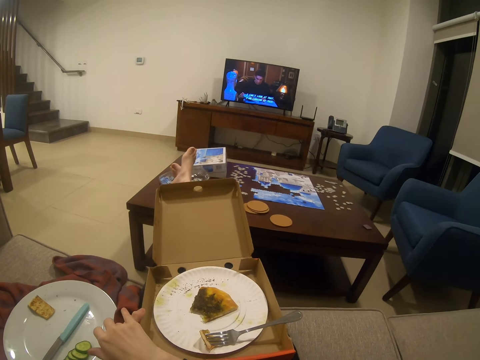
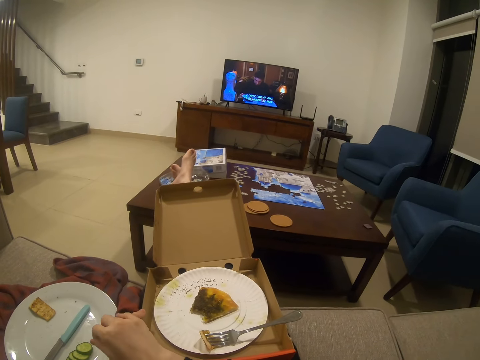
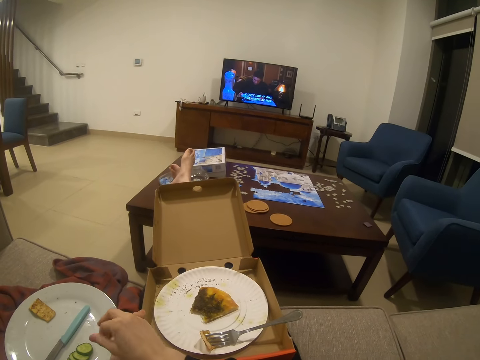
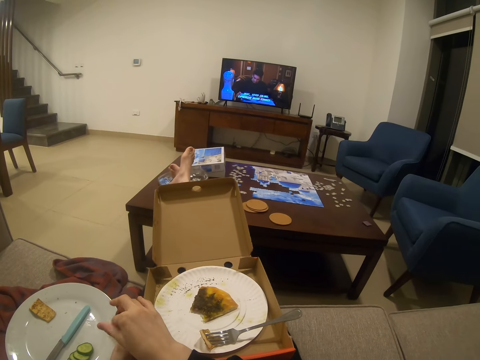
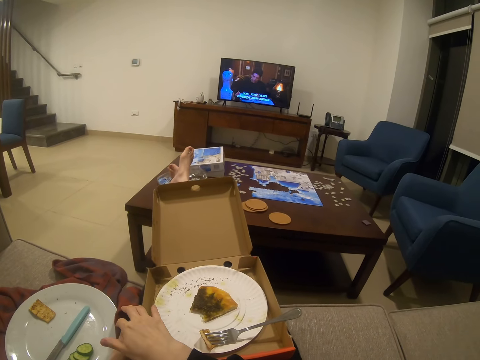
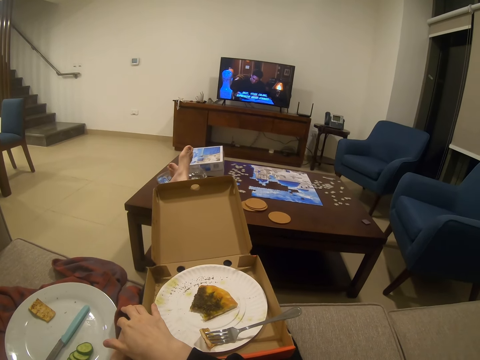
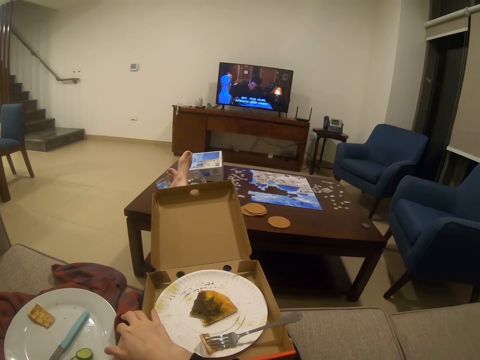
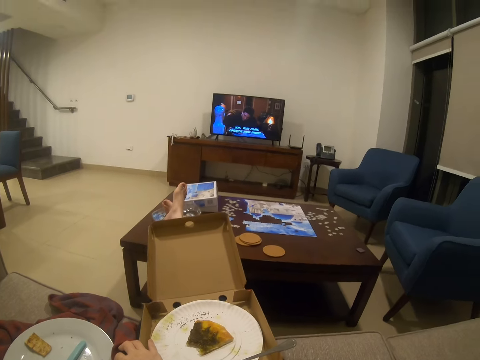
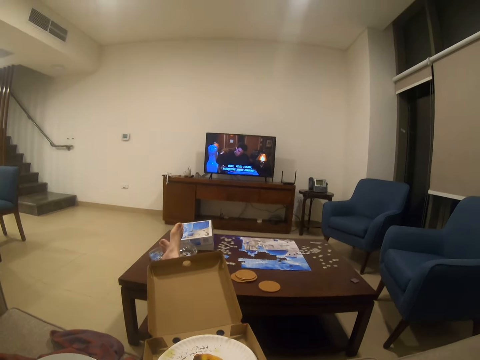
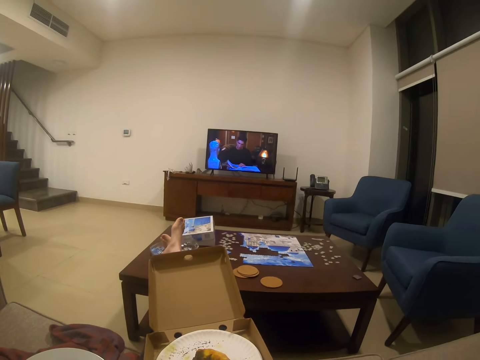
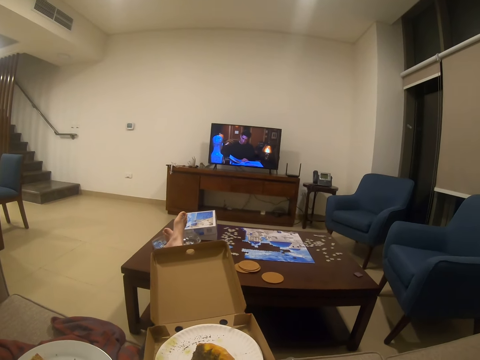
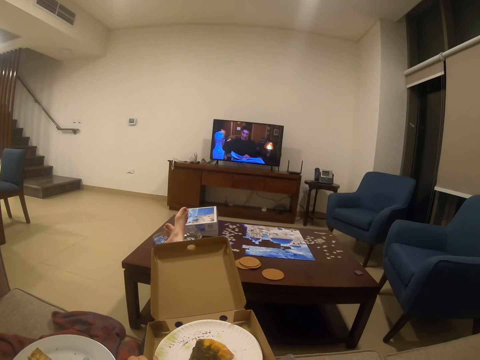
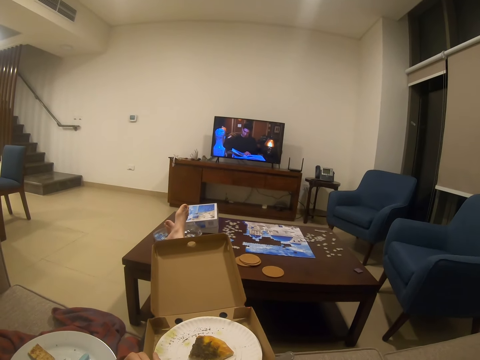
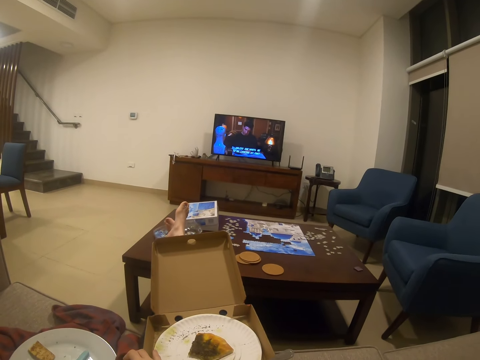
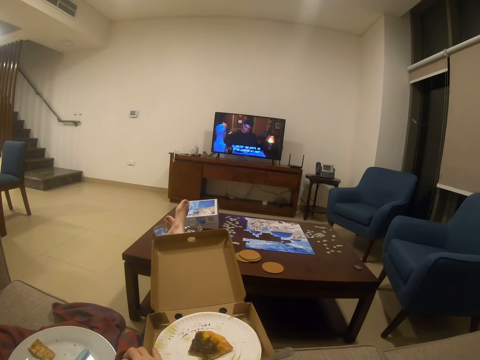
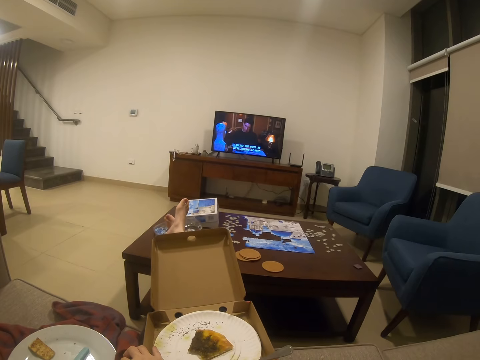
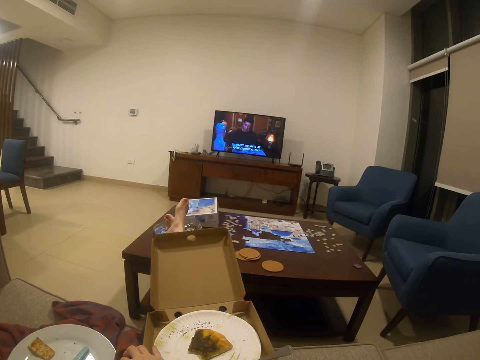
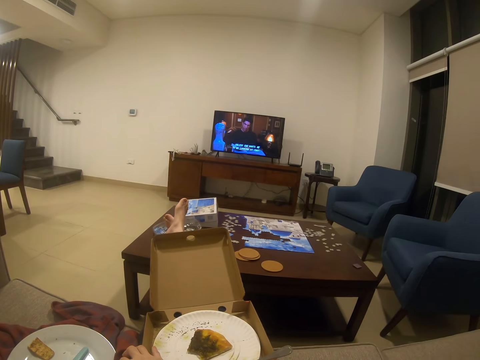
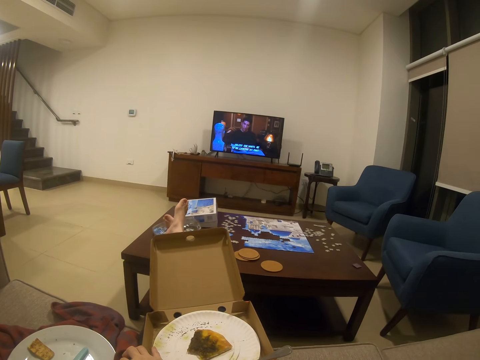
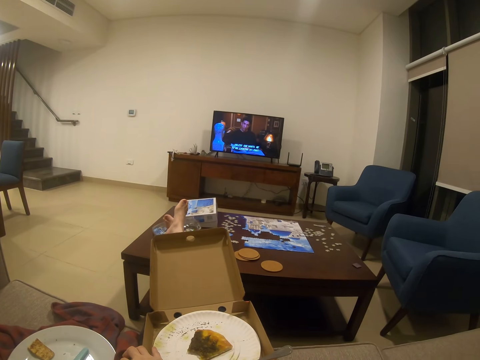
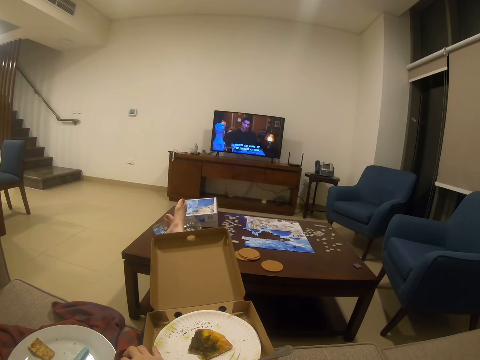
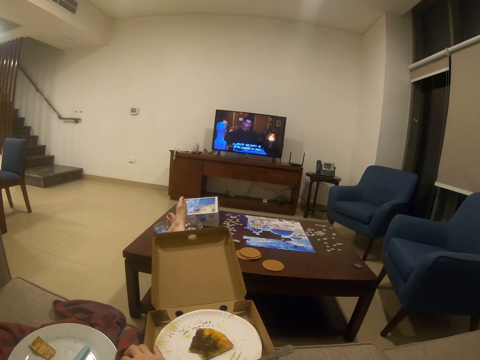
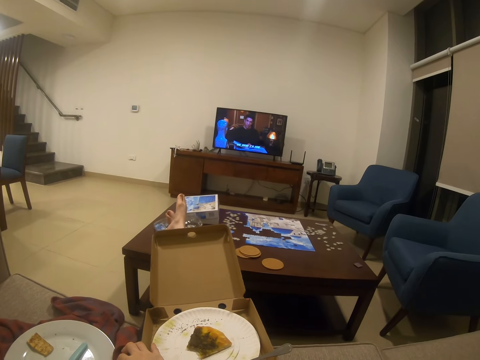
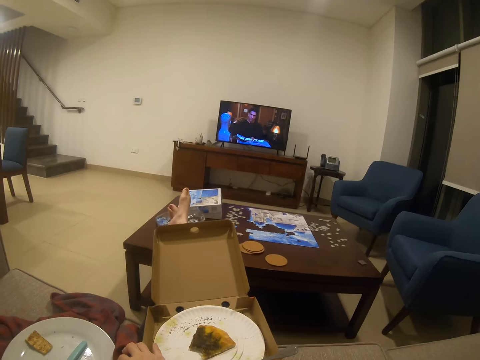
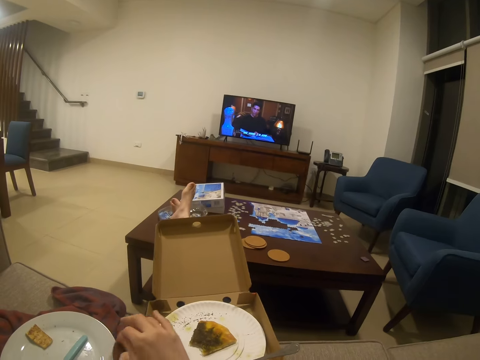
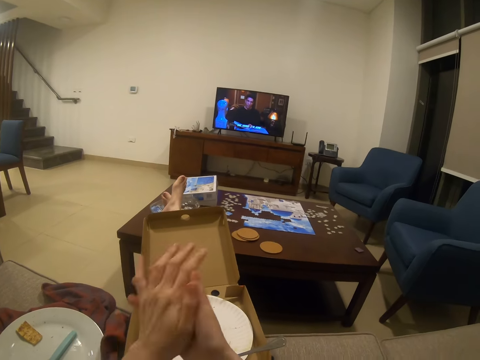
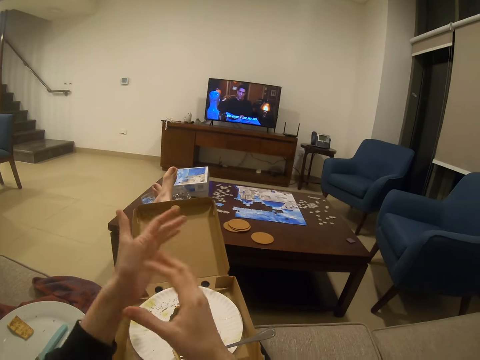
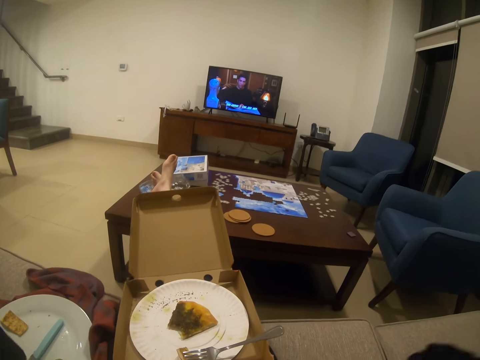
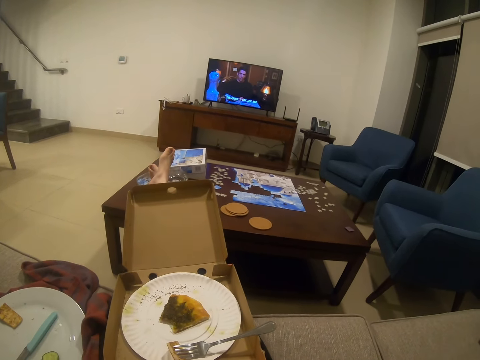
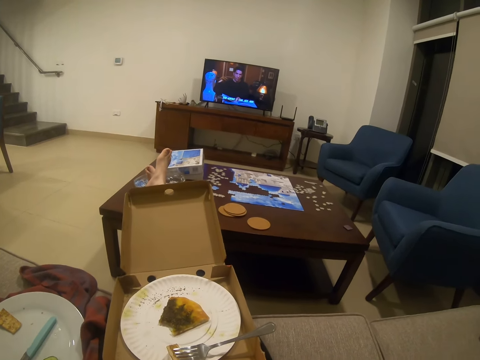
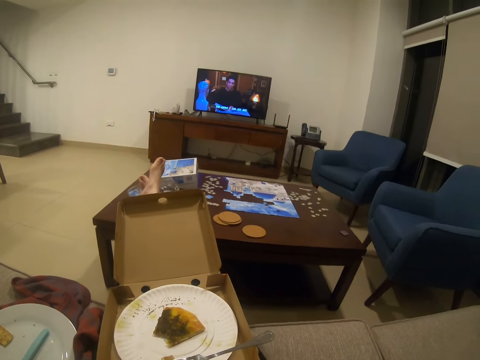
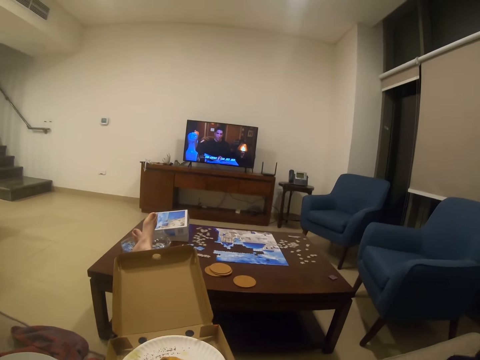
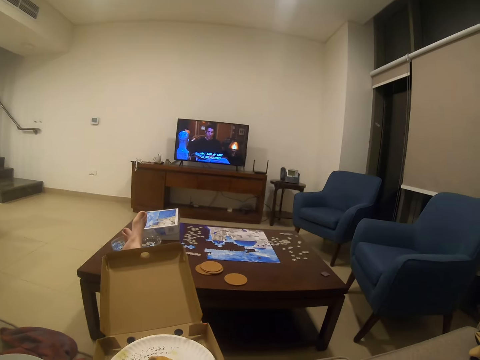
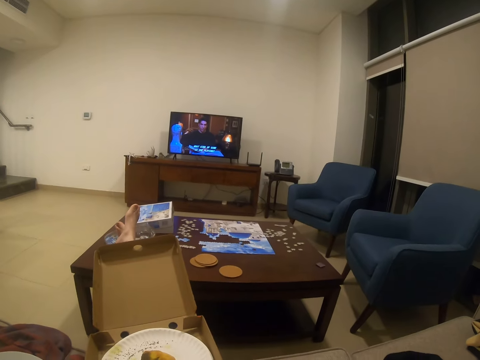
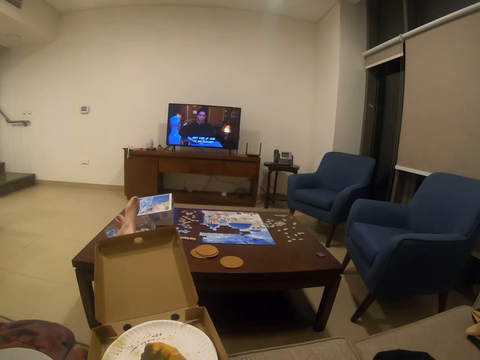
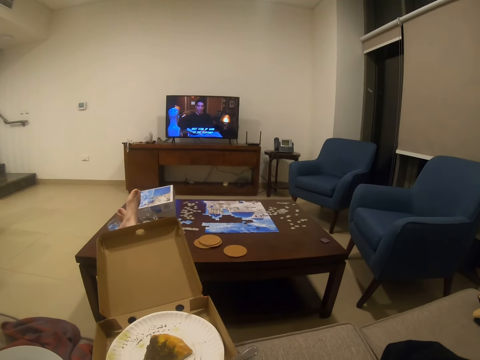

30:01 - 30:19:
The camera wearer looks at the screen. She rubs her hands against each other. She cleans the hands together. She does something.

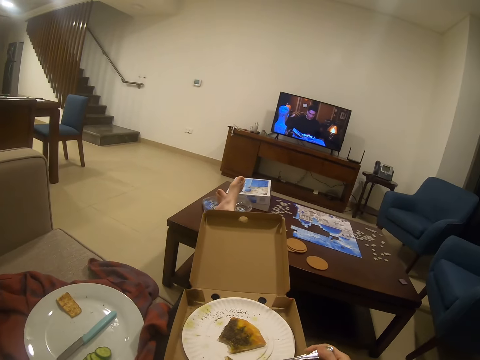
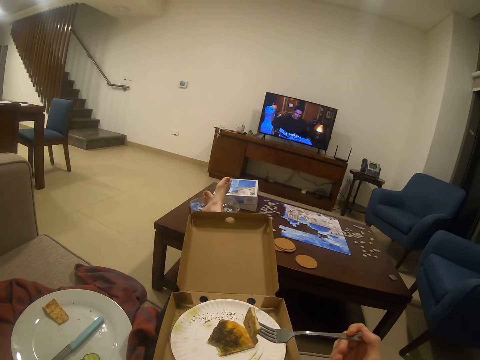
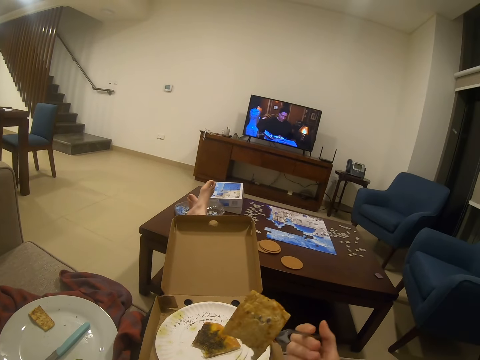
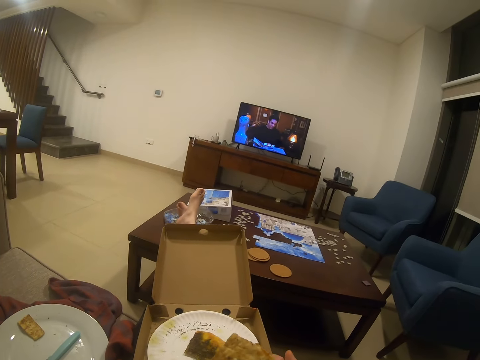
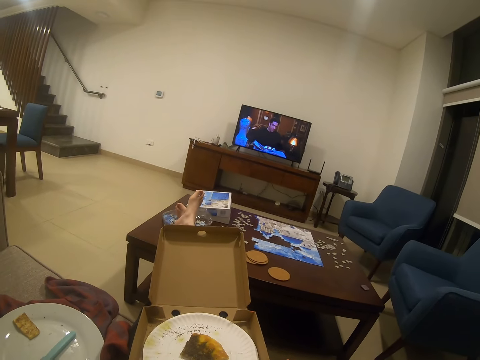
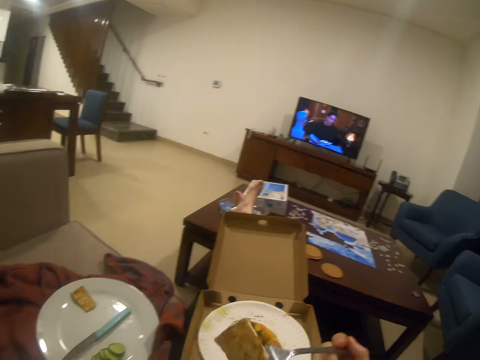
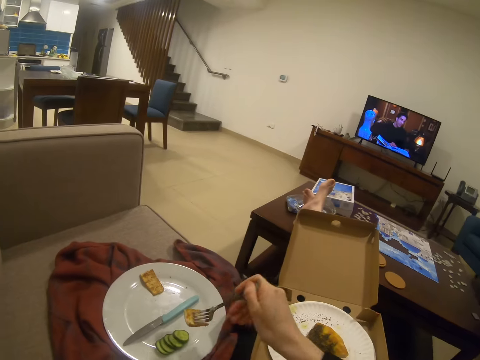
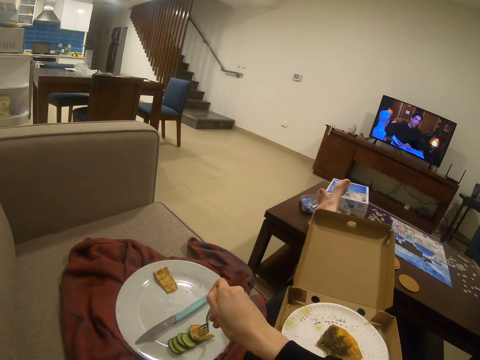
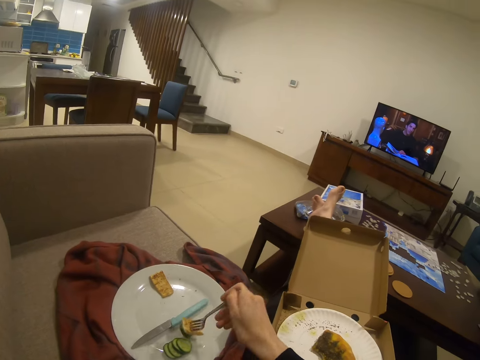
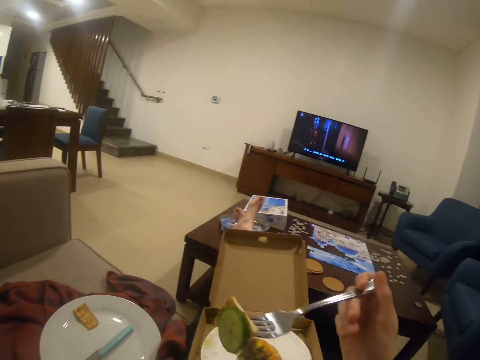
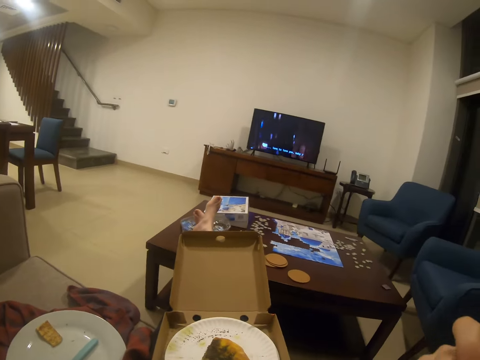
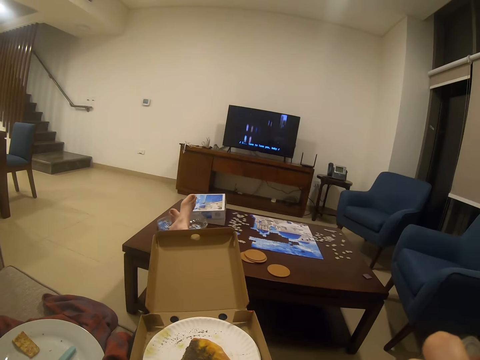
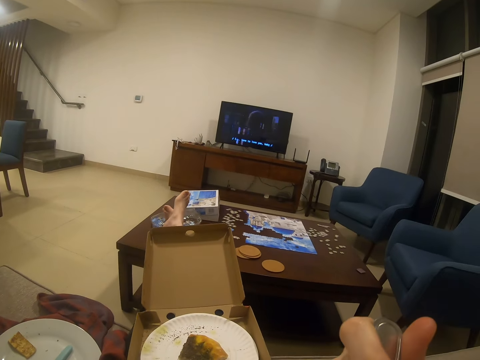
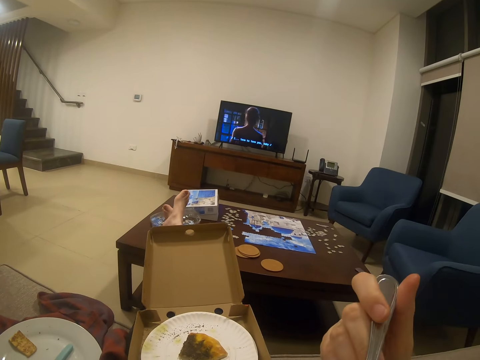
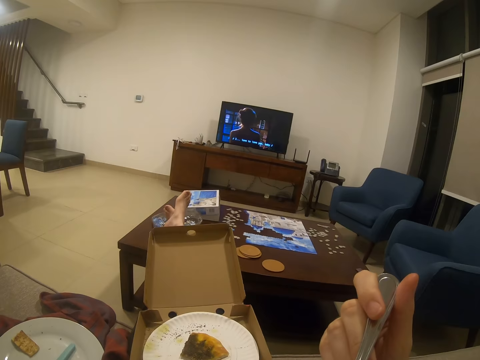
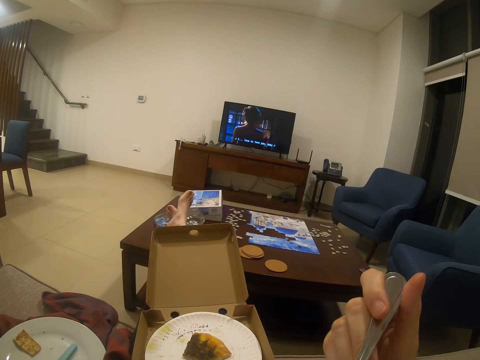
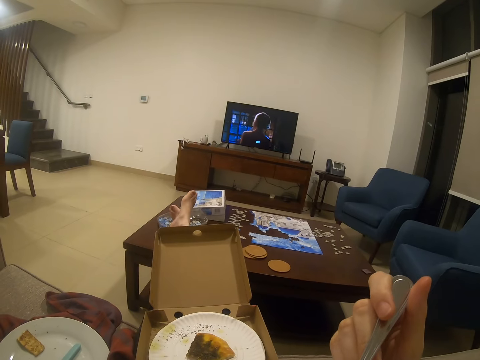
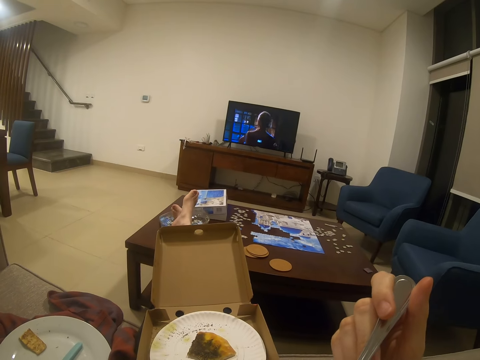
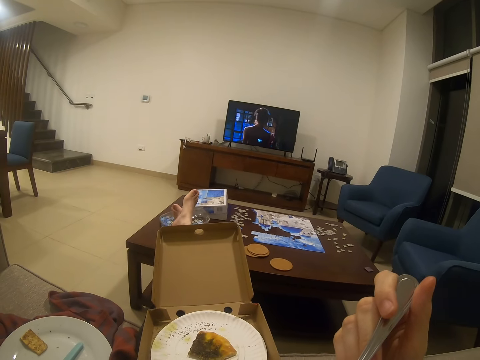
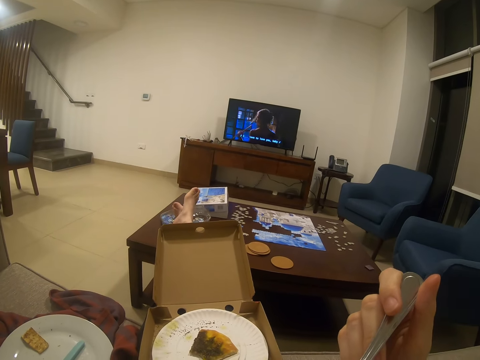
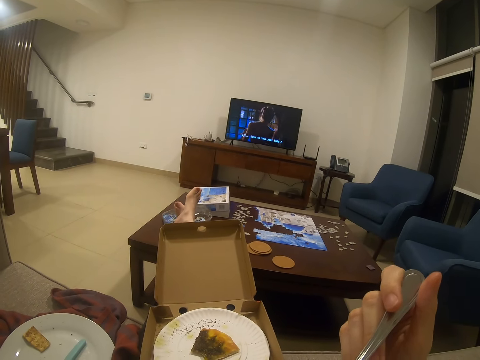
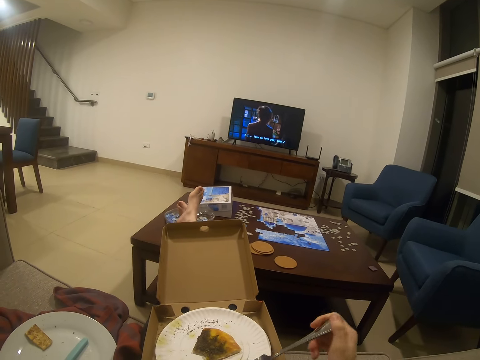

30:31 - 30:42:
The camera wearer takes the fork. They eat eggs. They collect the cucumber. They eat a snack. They watch television.
